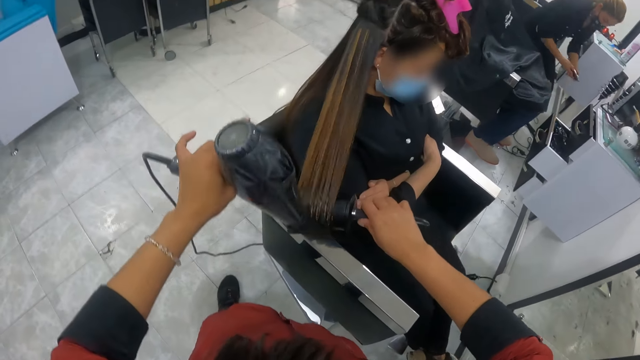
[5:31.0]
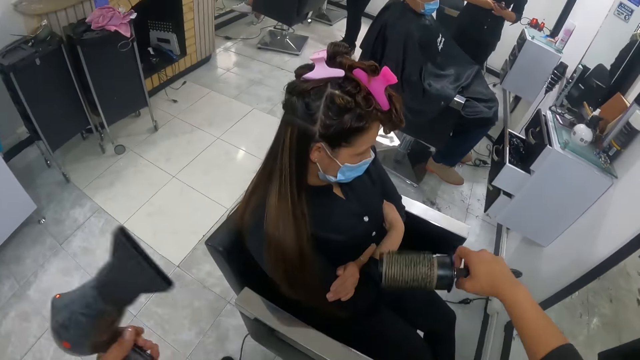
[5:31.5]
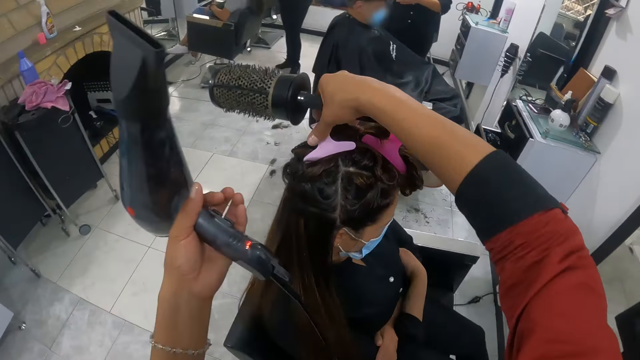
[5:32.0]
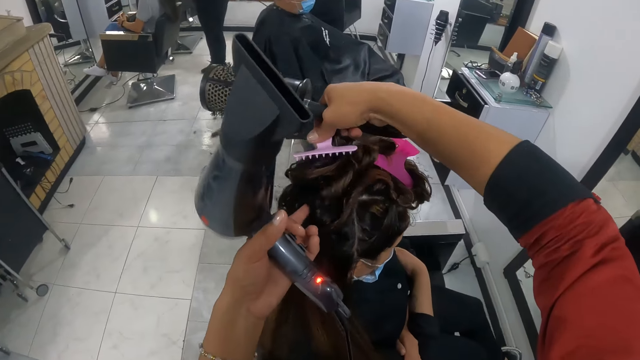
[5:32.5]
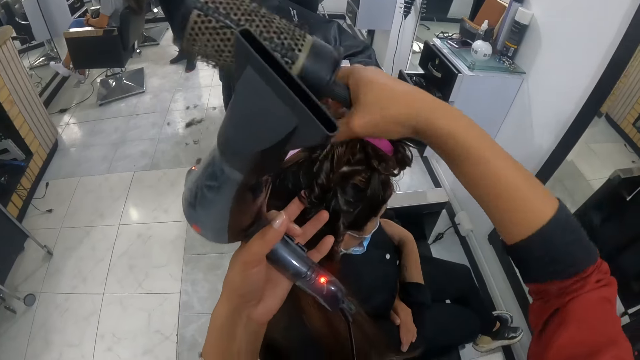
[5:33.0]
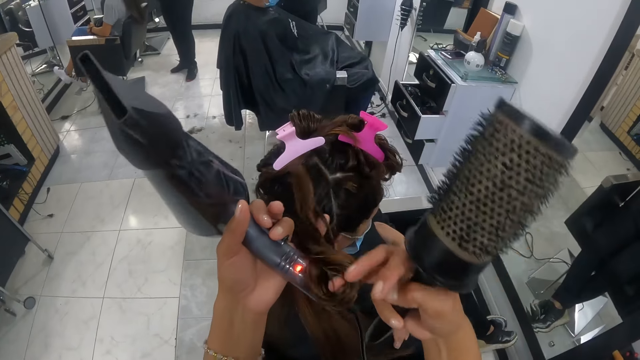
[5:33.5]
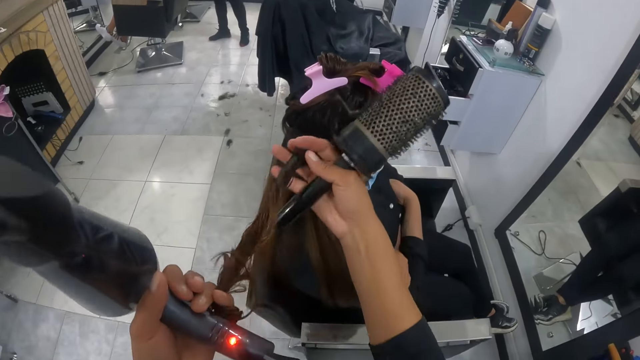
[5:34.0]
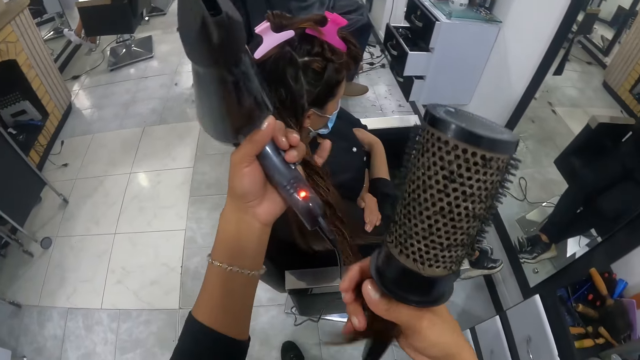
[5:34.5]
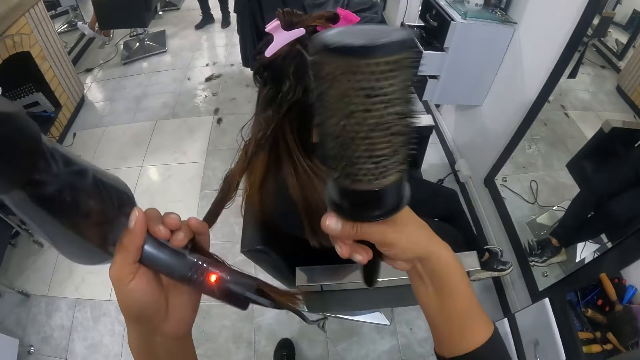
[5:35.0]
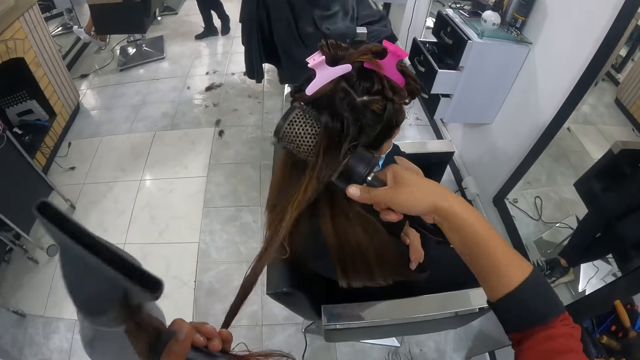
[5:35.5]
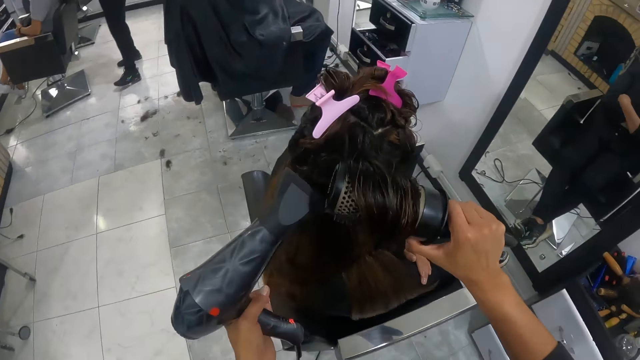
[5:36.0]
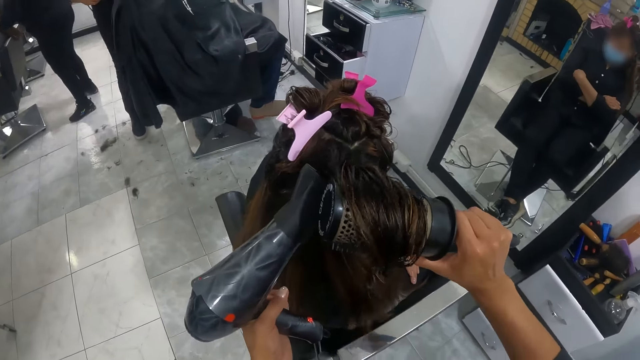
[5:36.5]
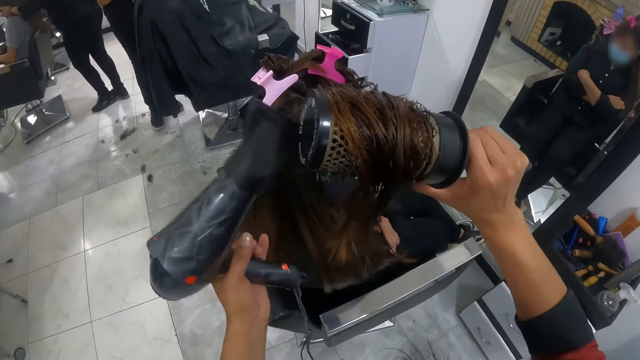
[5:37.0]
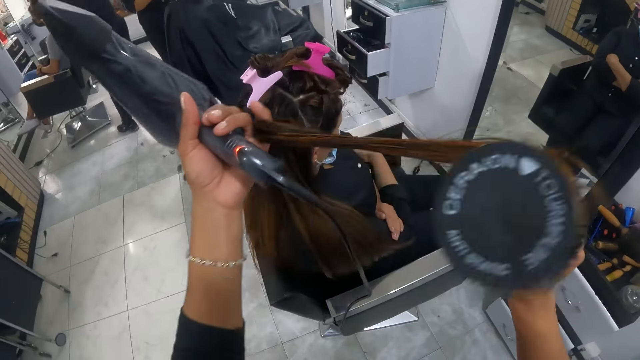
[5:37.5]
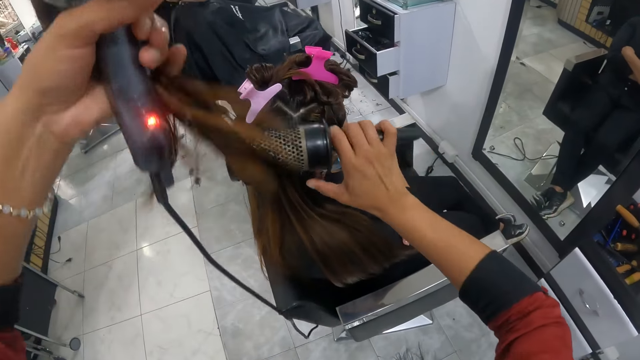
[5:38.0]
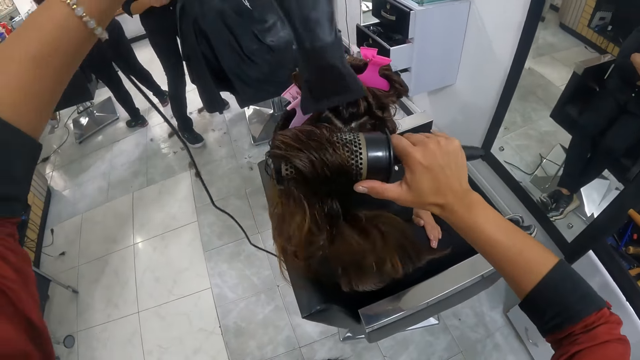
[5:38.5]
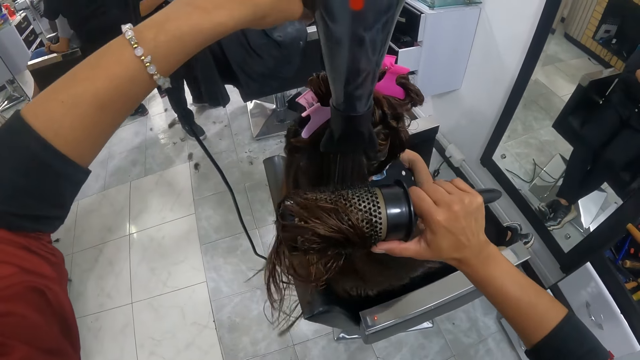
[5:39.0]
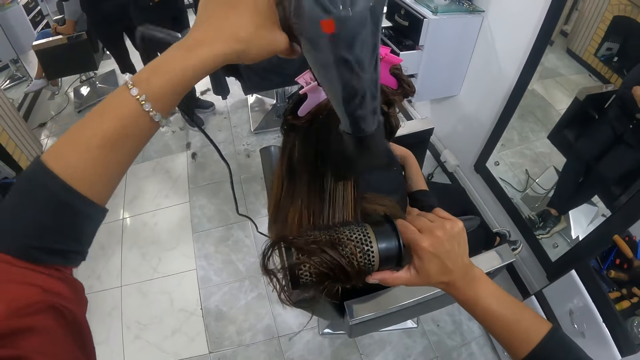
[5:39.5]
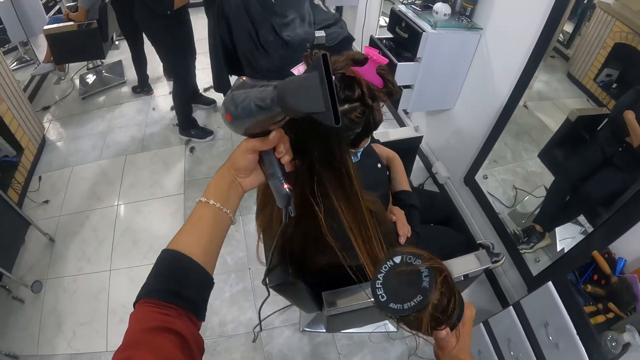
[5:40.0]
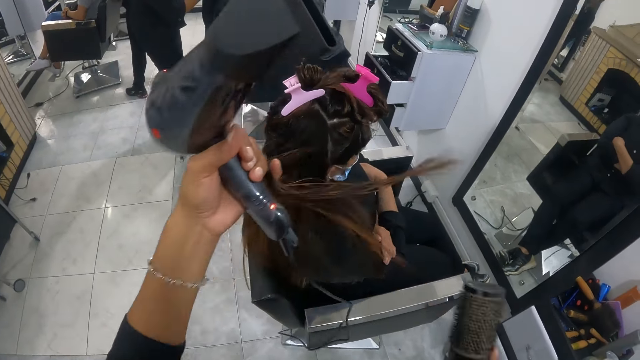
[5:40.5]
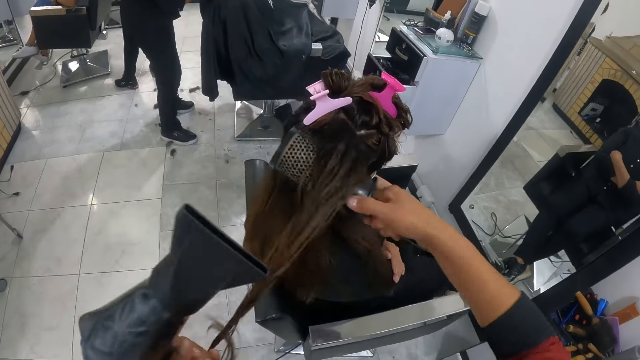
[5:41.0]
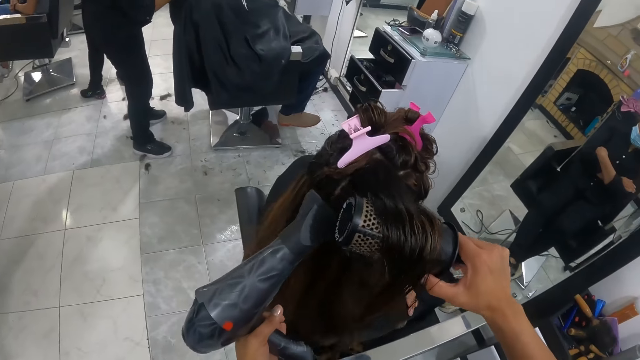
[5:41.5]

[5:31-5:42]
The camera wearer removes a hair clip from the woman's hair with their right hand. They clip the woman's hair with the clip in their right hand. They loosen the woman's hair with their hands. They straighten the woman's hair with both hands. They straighten the woman's hair with the blow dryer and the straightening brush in their hands.

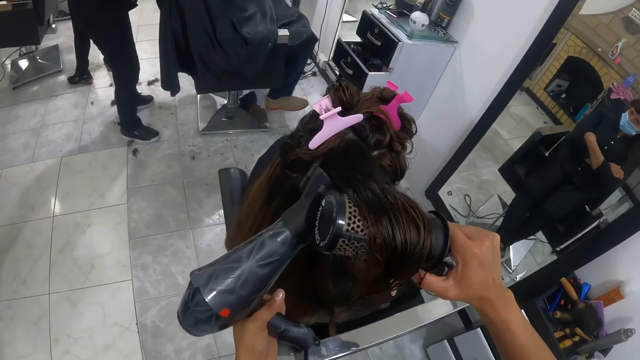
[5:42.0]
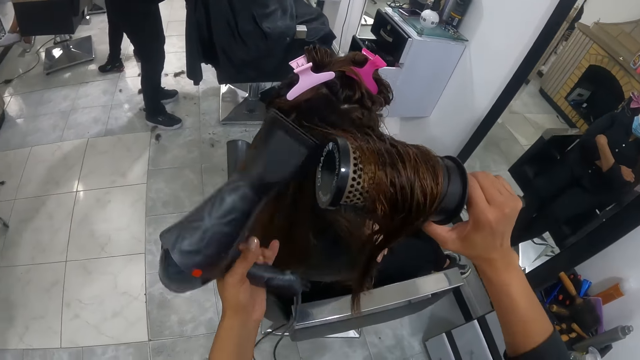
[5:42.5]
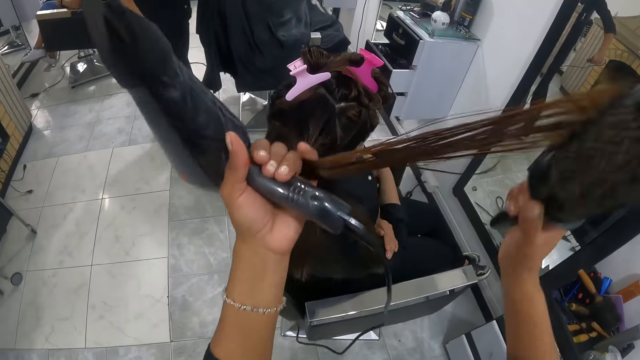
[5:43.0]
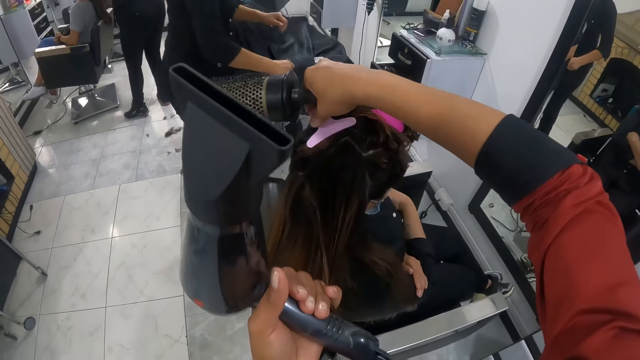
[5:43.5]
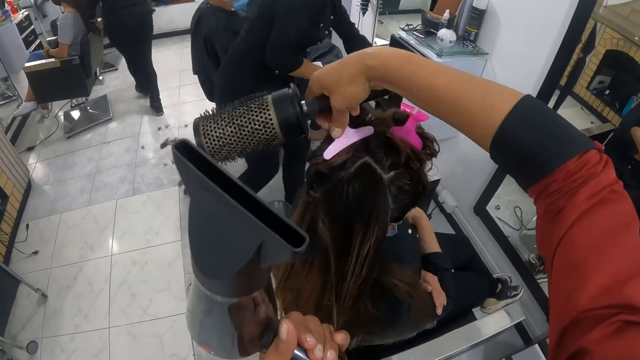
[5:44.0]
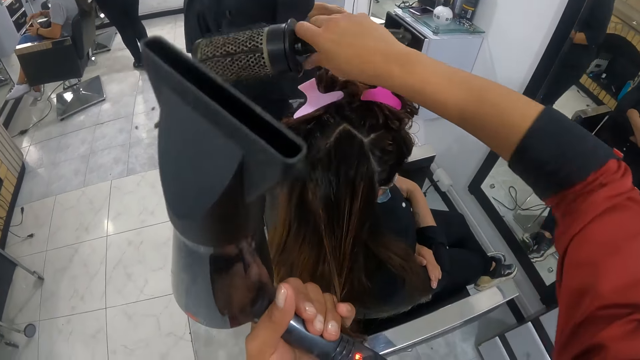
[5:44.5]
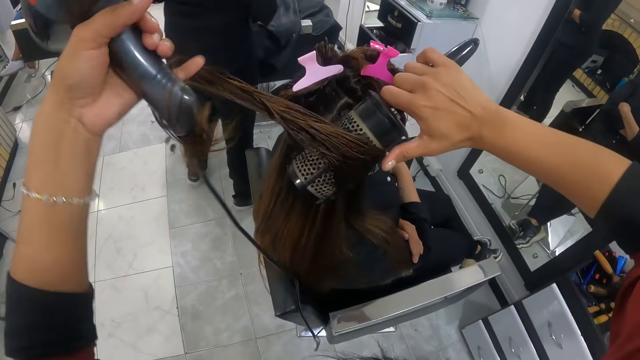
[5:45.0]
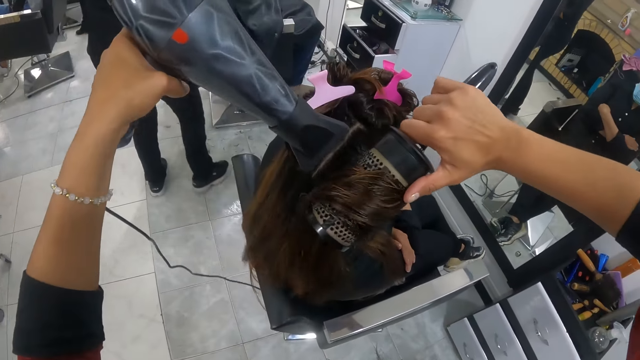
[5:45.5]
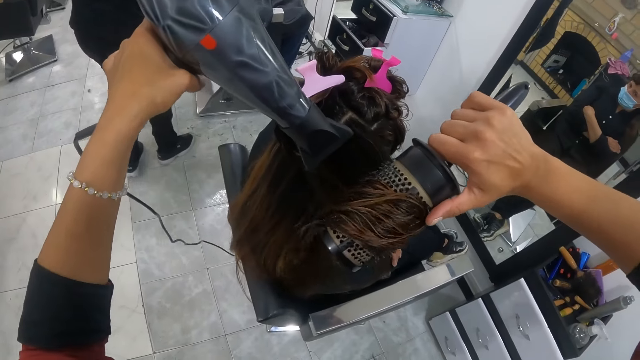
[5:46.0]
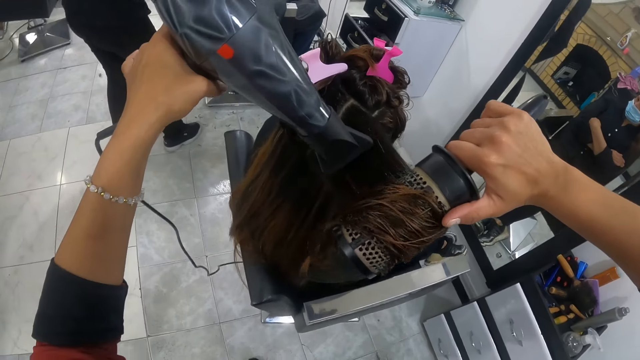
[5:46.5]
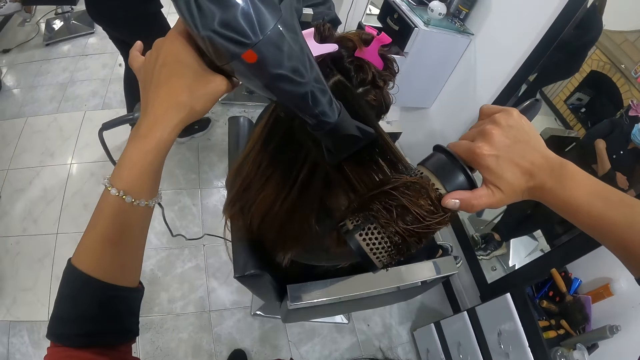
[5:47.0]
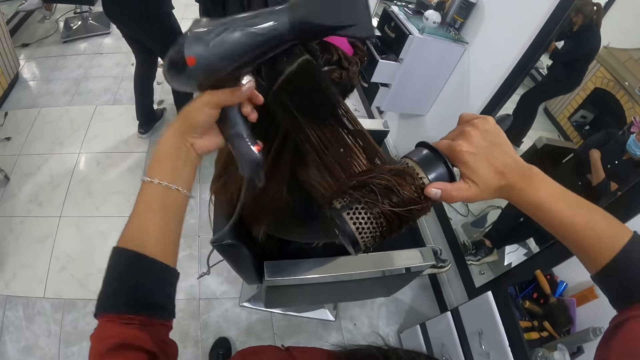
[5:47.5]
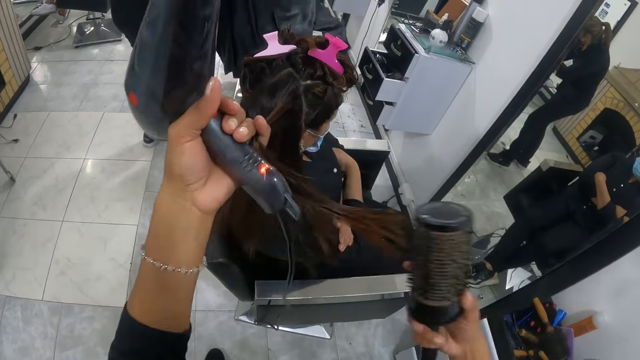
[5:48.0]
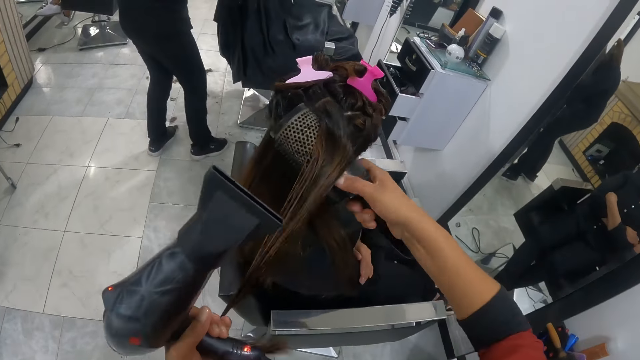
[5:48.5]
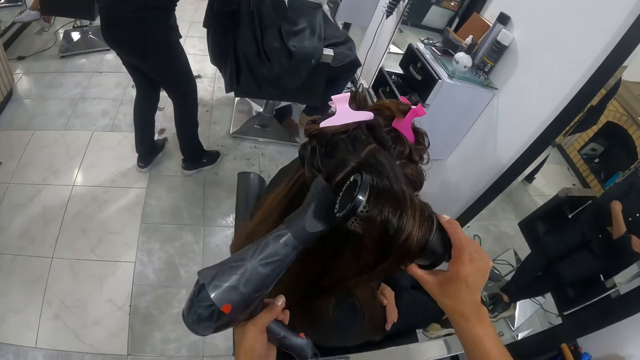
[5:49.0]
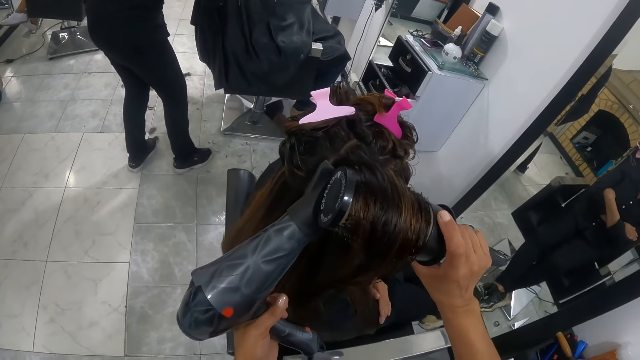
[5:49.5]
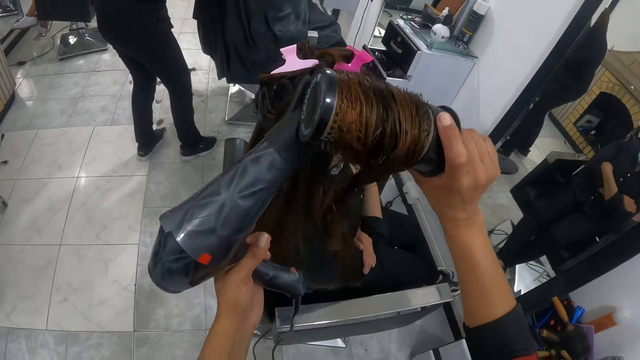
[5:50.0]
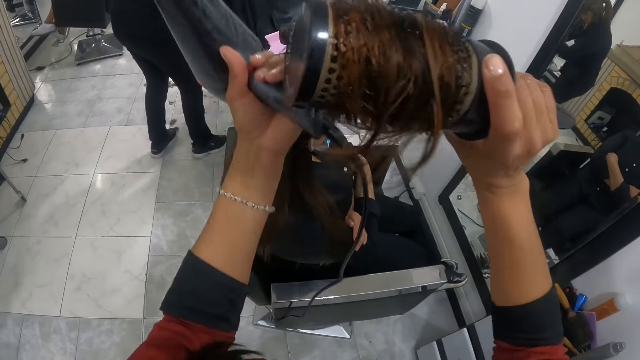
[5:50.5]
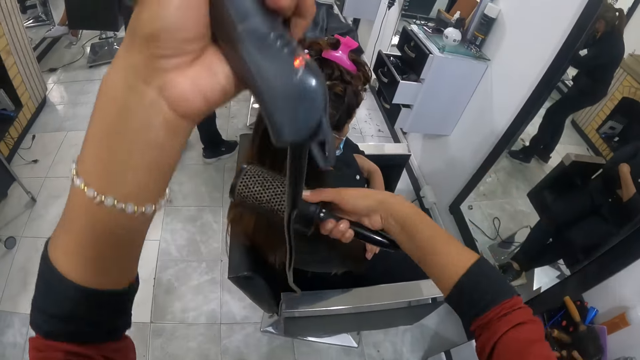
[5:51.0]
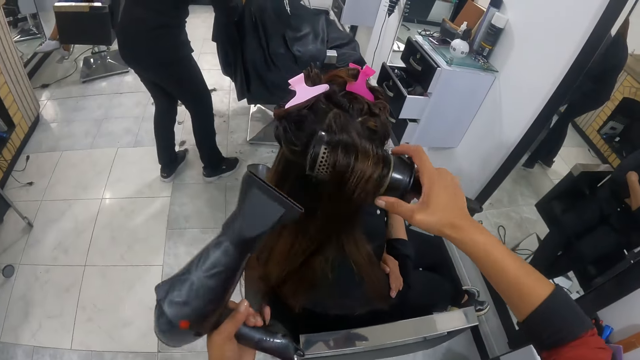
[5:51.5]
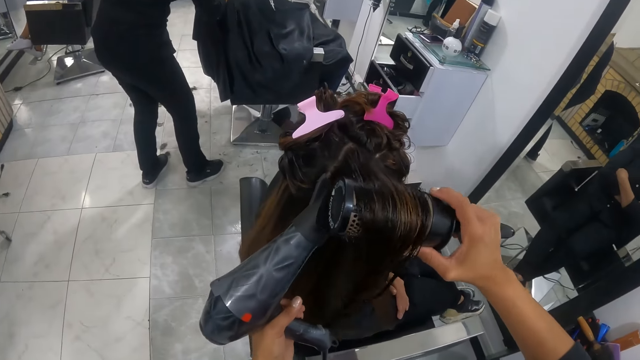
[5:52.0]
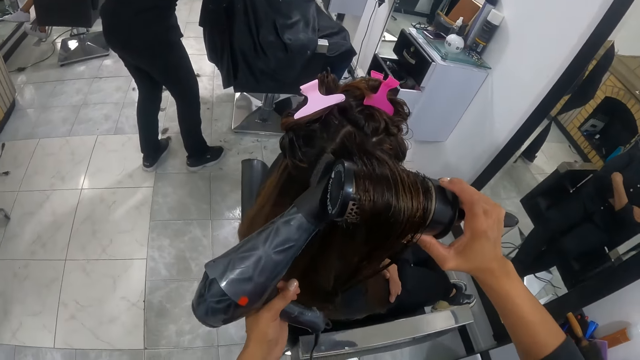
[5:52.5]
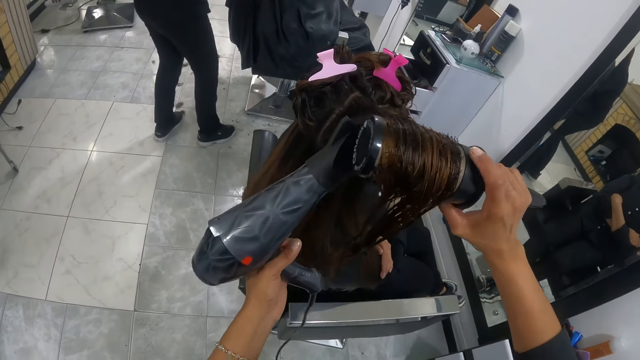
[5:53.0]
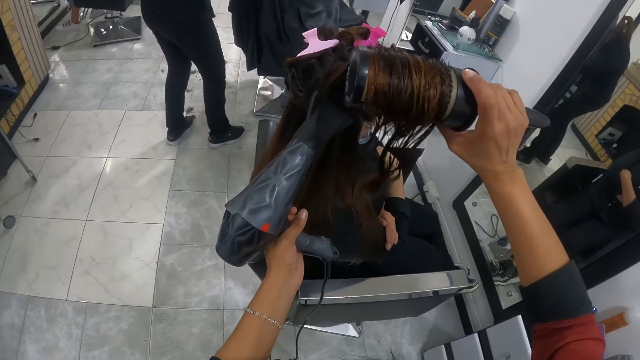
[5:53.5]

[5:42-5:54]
The camera wearer moves a hair clip. They straighten the client's hair with a blow-dry and a hair straightener comb.
